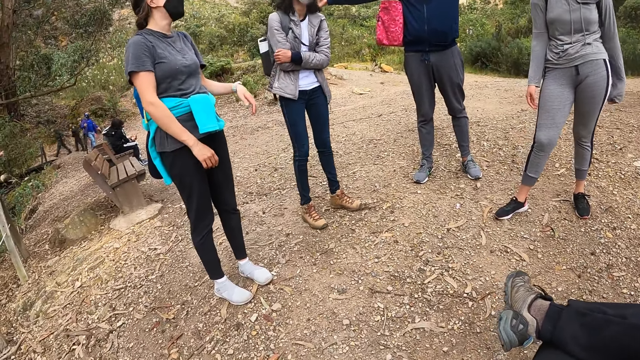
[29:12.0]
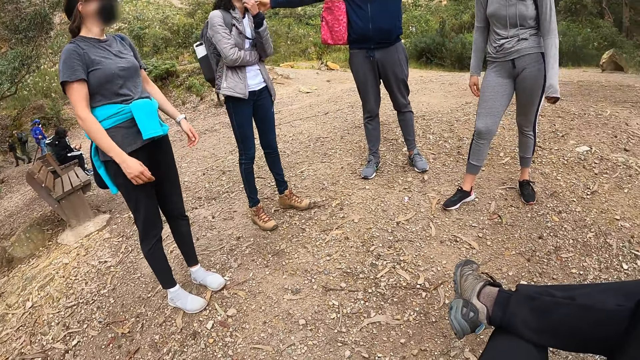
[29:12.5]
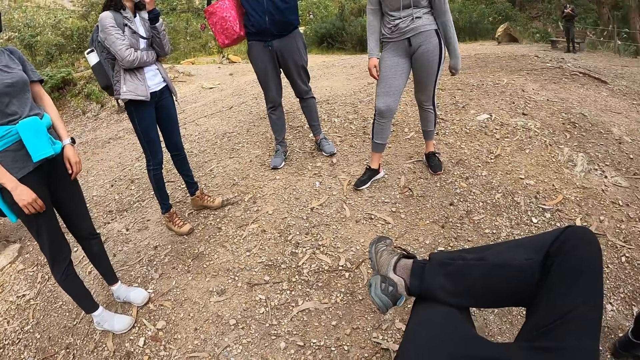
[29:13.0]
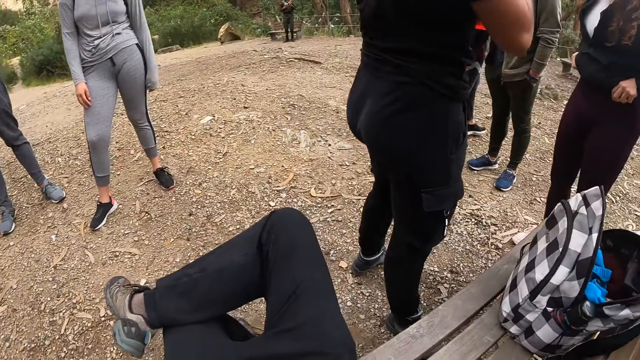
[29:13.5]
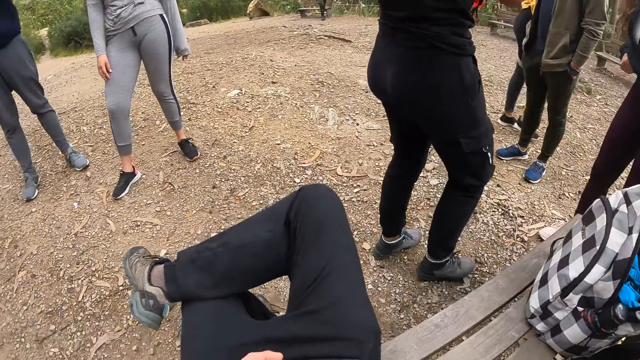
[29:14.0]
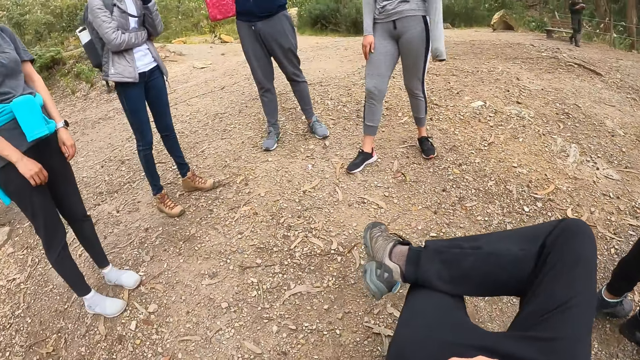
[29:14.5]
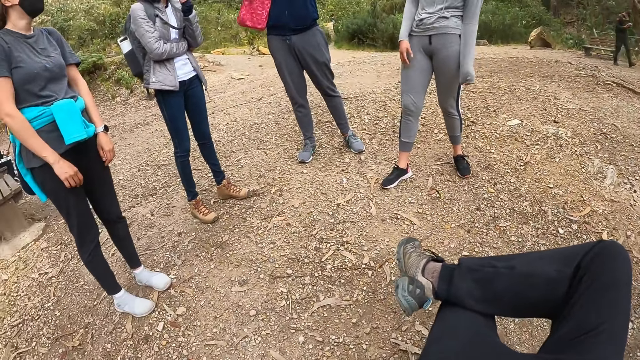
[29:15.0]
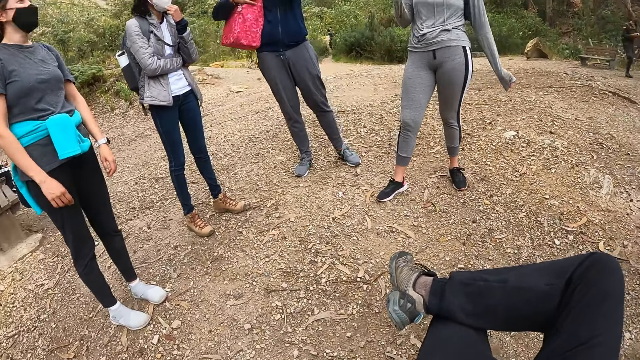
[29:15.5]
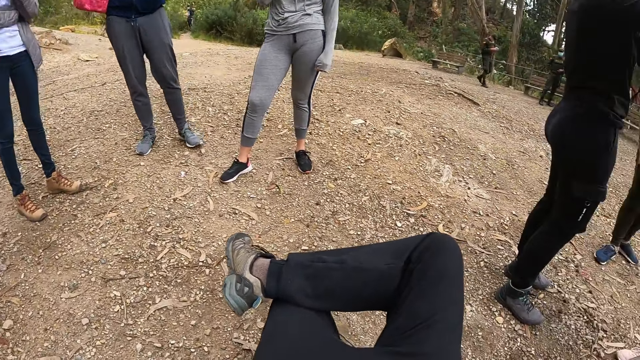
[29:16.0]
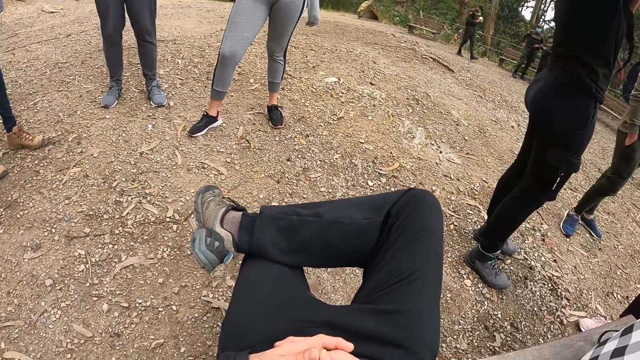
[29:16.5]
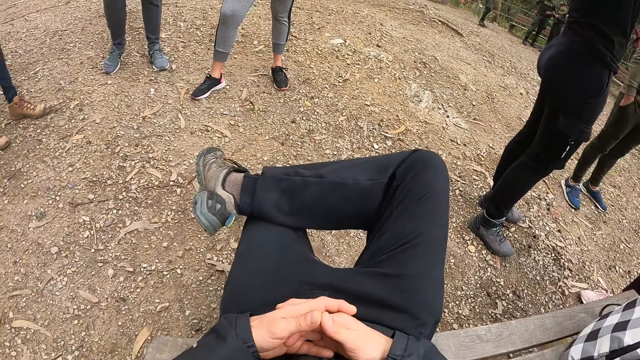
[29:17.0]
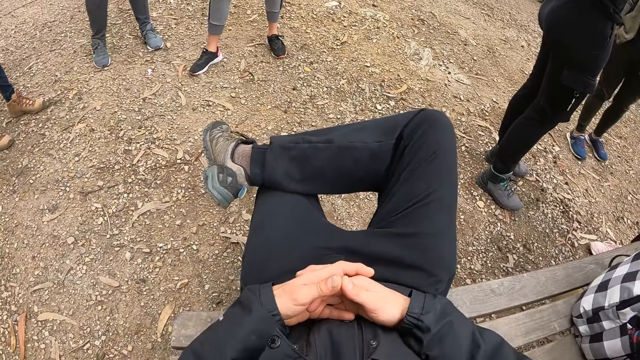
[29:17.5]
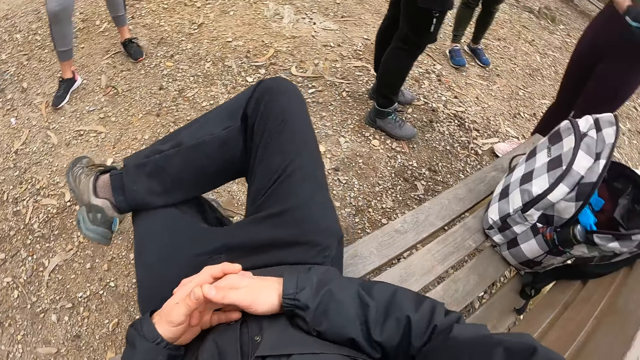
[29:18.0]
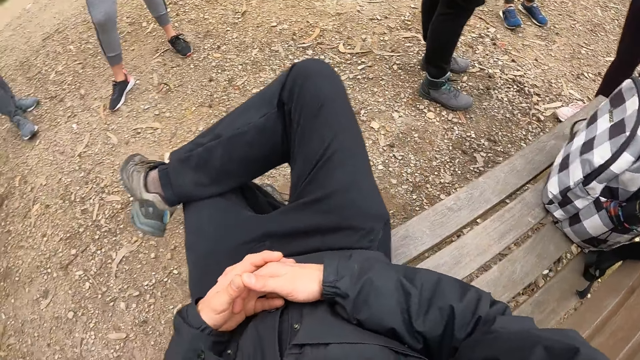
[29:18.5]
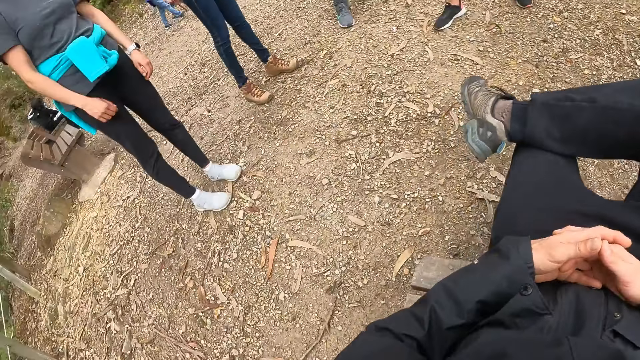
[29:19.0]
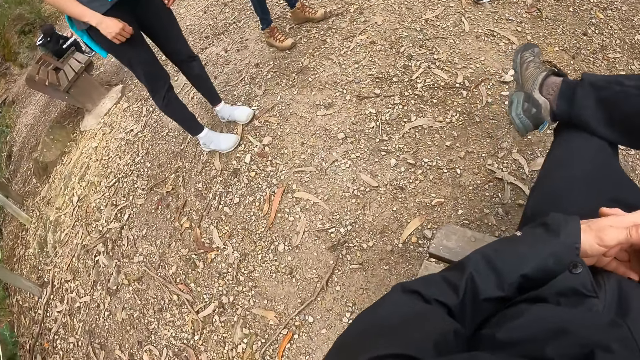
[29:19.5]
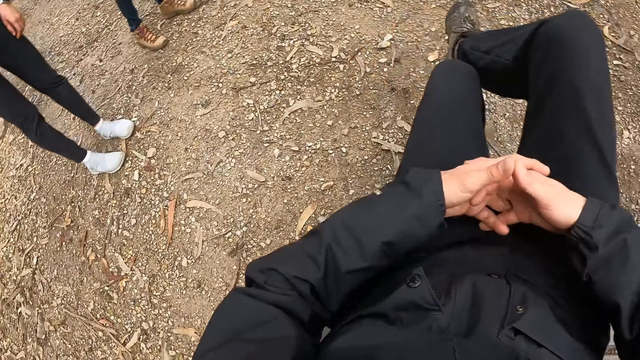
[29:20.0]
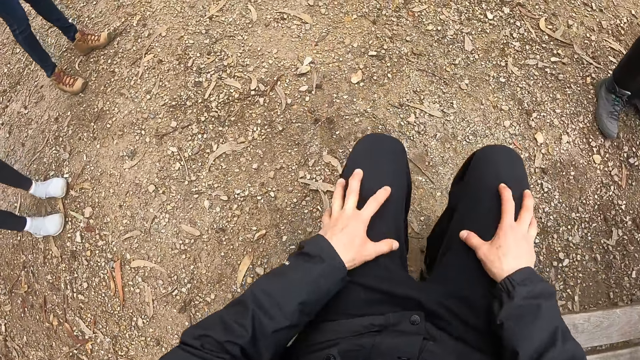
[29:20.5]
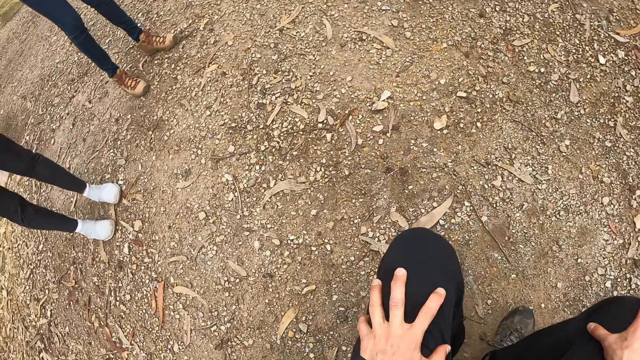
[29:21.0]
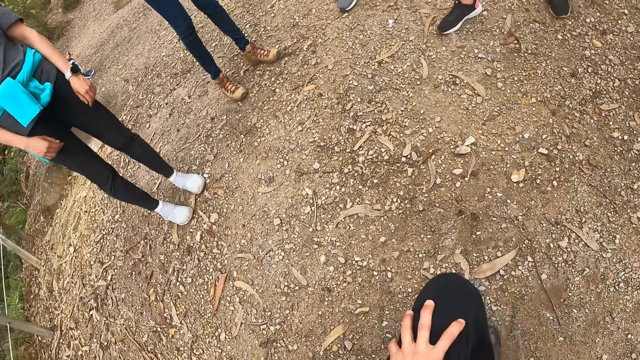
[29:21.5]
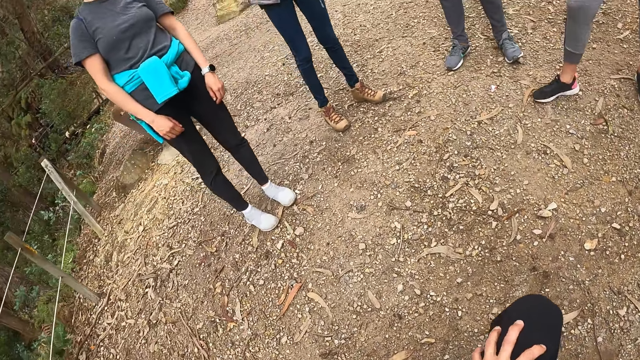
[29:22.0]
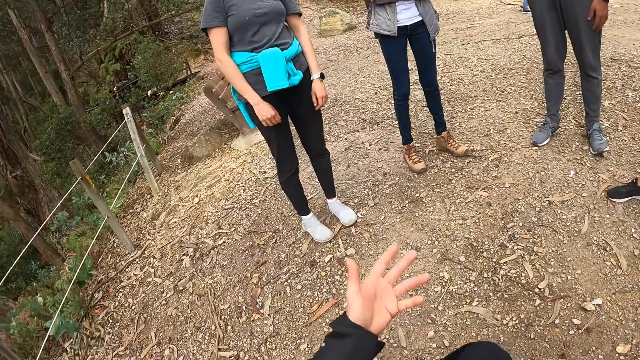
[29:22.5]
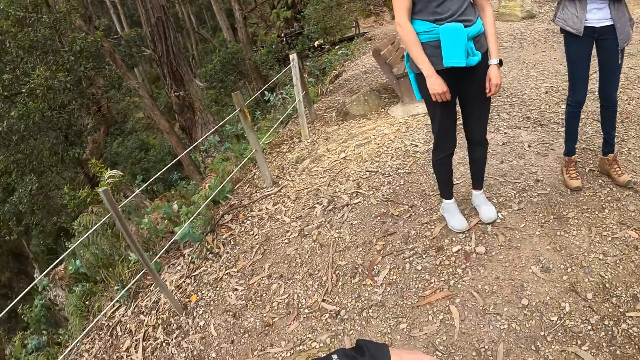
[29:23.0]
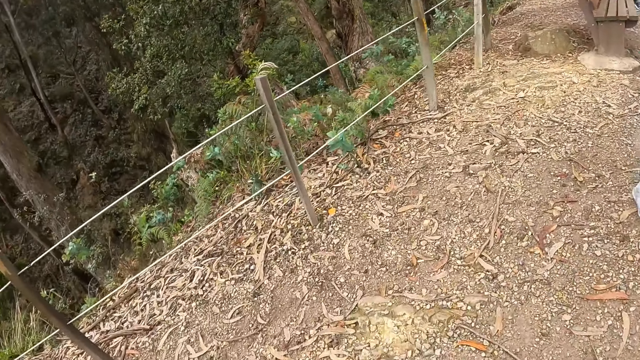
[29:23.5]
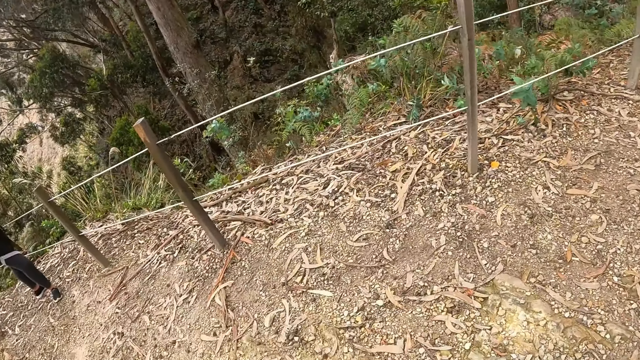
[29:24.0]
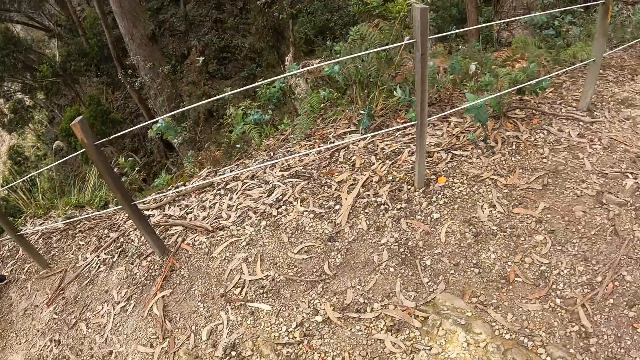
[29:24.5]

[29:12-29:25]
The camera wearer looks around. They stand up.

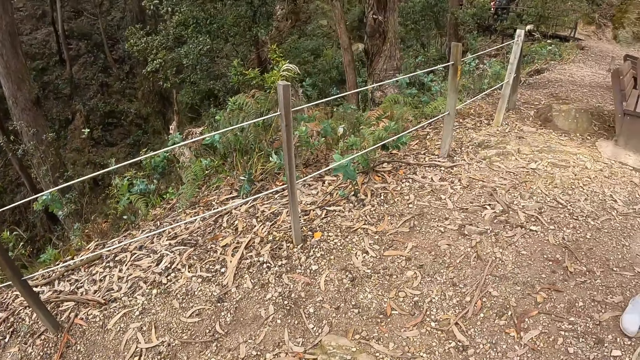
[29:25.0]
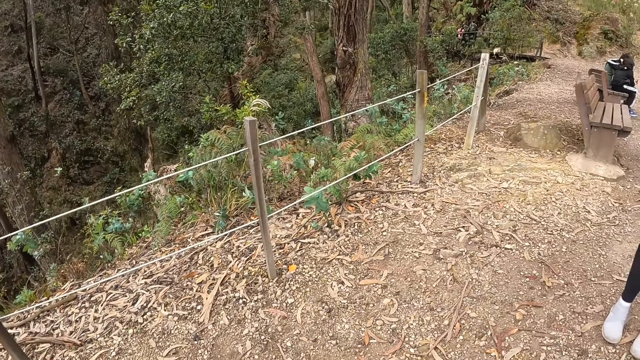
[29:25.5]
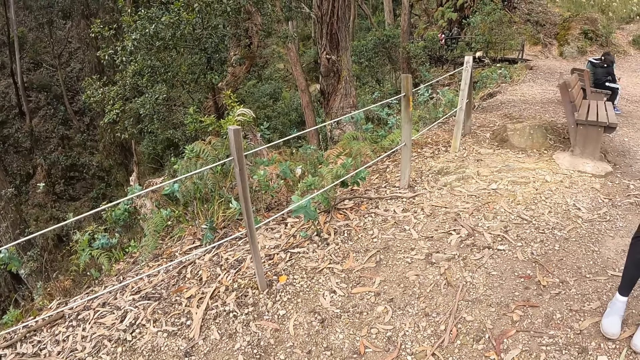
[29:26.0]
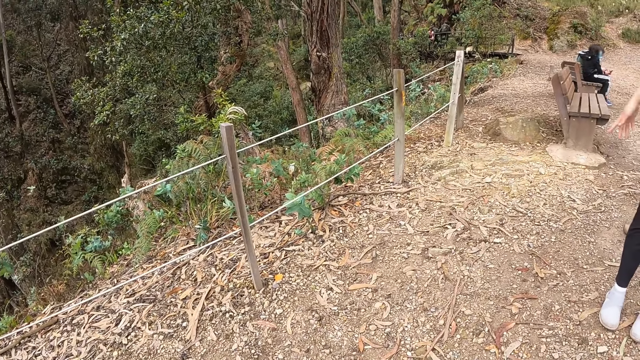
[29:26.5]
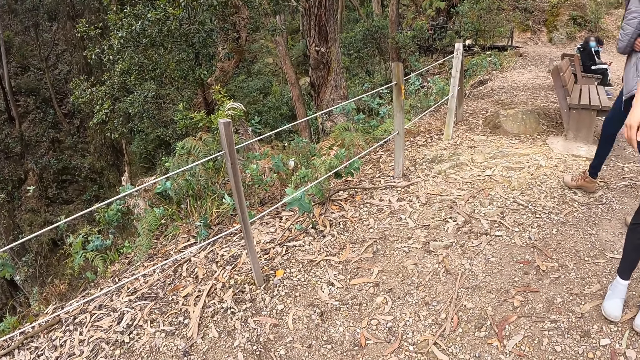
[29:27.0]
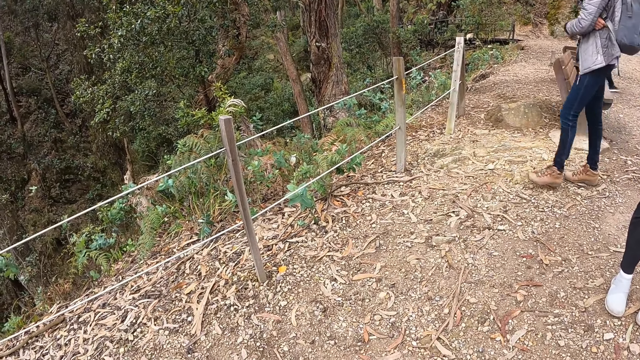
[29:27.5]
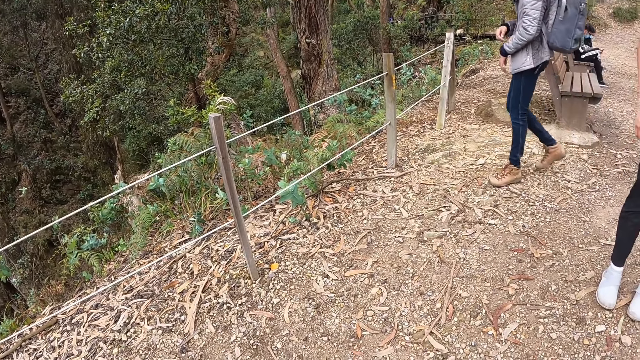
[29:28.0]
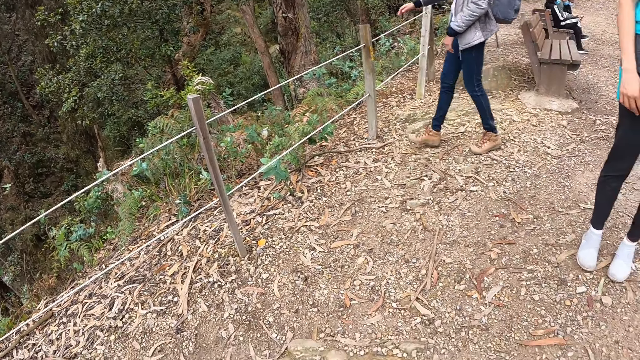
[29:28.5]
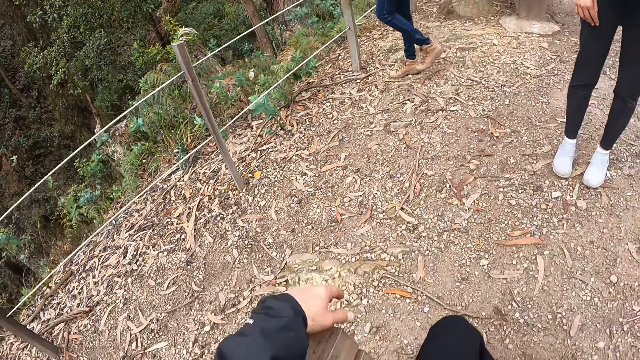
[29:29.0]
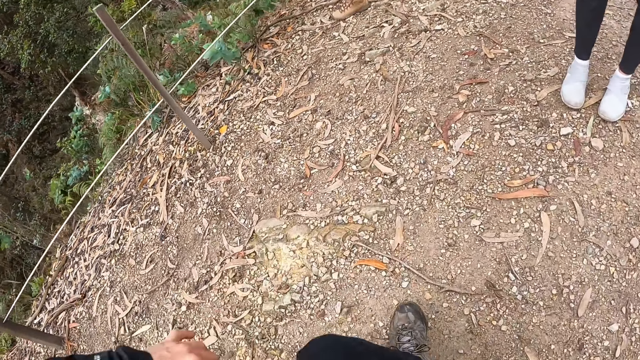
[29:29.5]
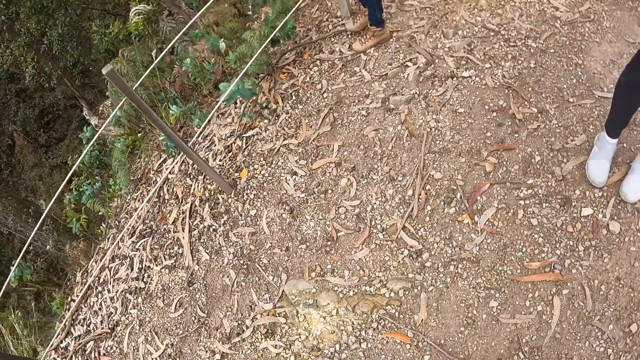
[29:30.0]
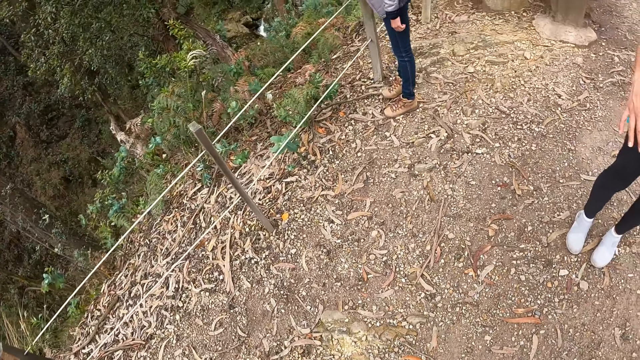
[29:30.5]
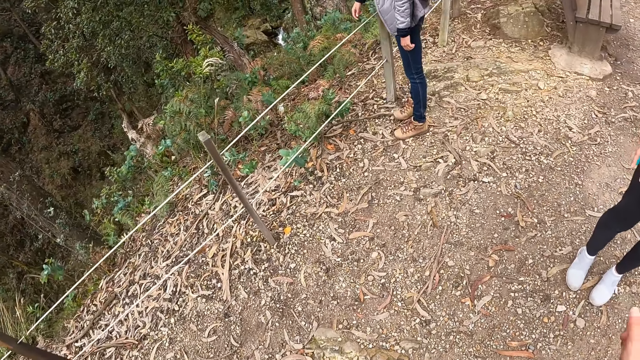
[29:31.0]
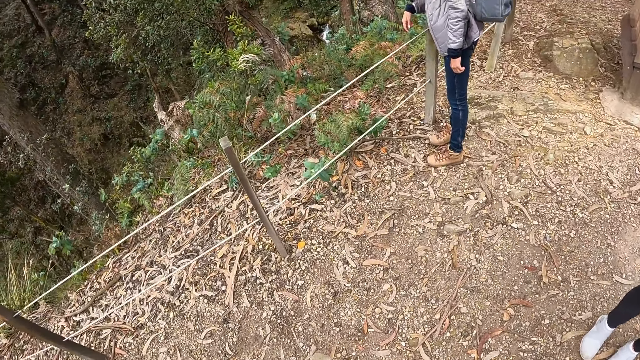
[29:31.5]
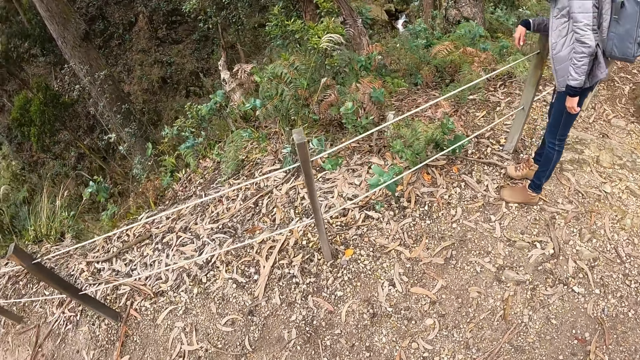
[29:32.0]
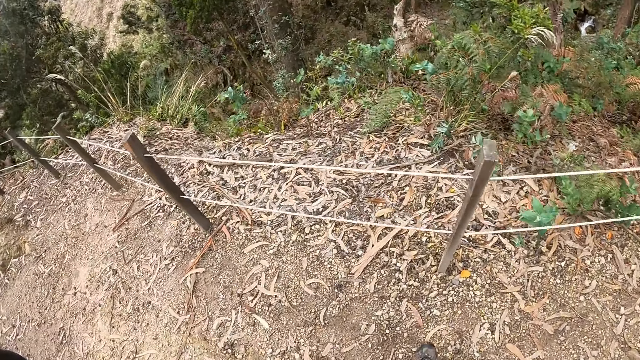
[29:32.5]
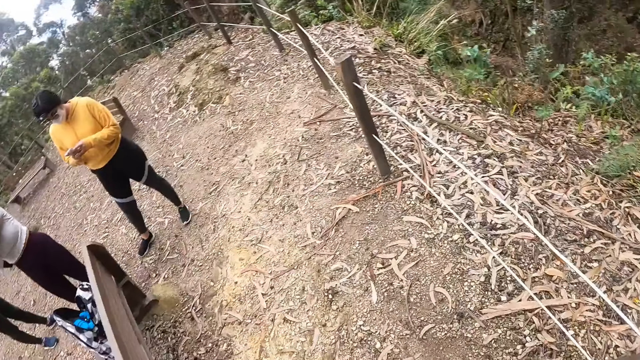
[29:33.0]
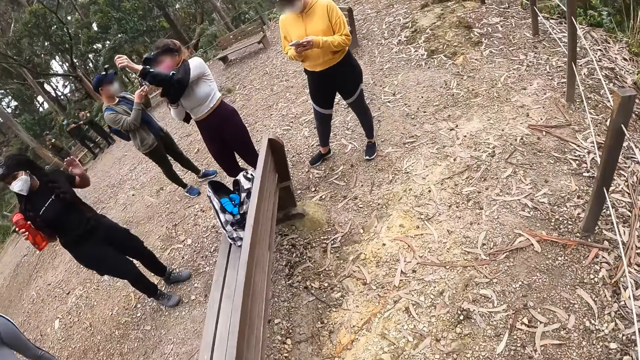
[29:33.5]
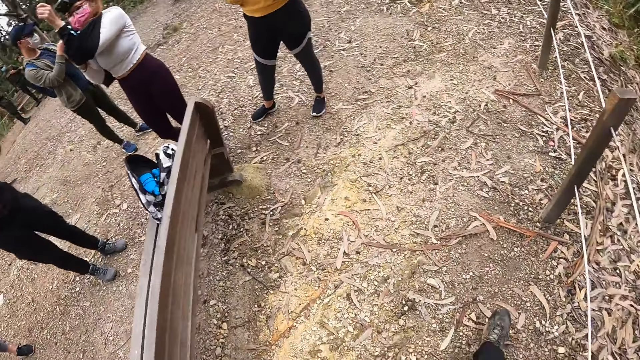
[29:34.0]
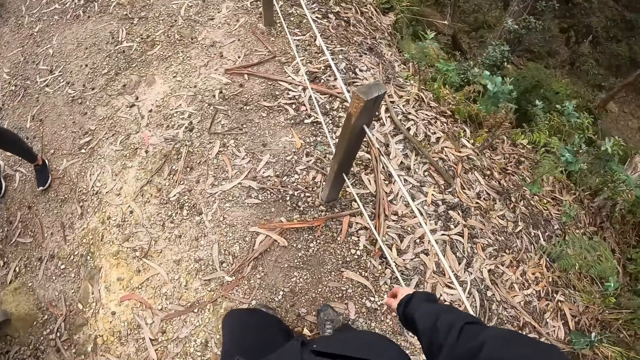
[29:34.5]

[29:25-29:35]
The camera wearer looks around.
